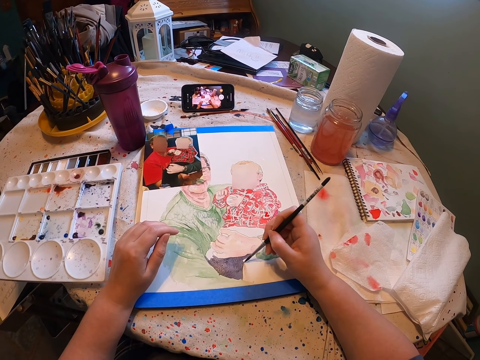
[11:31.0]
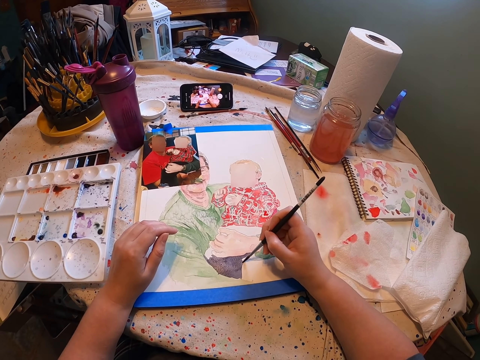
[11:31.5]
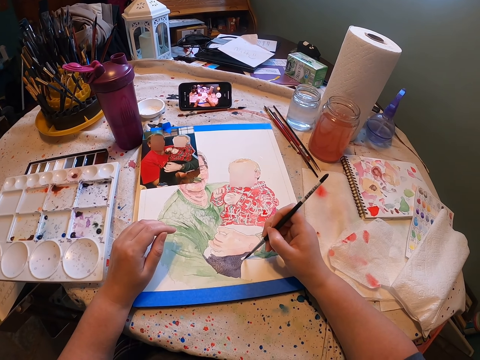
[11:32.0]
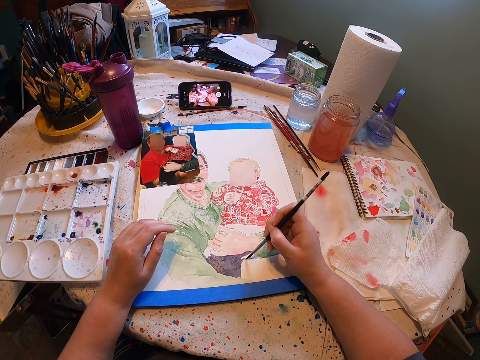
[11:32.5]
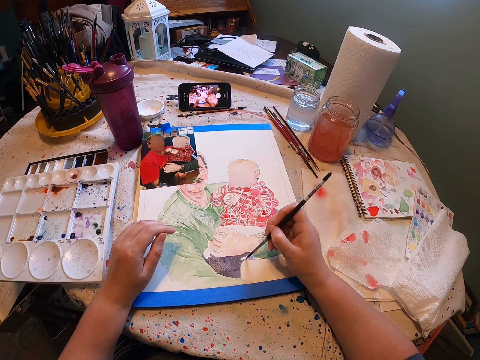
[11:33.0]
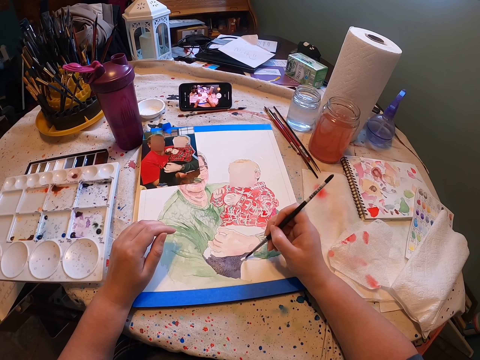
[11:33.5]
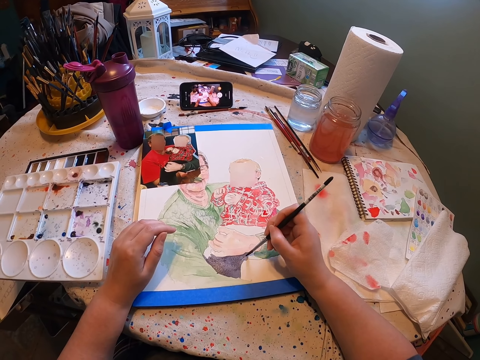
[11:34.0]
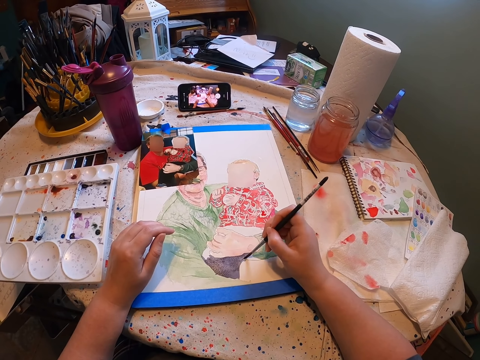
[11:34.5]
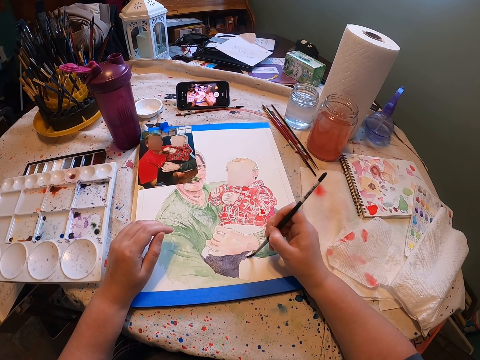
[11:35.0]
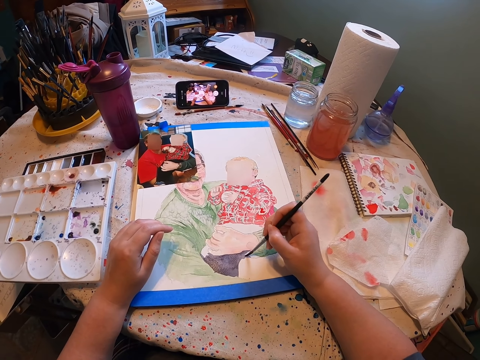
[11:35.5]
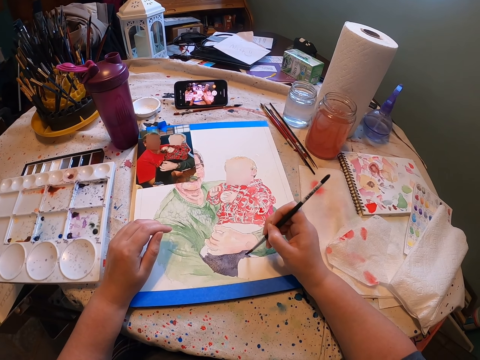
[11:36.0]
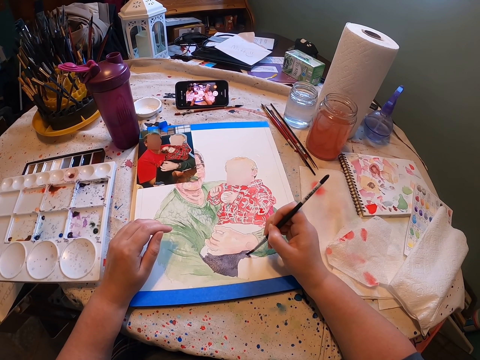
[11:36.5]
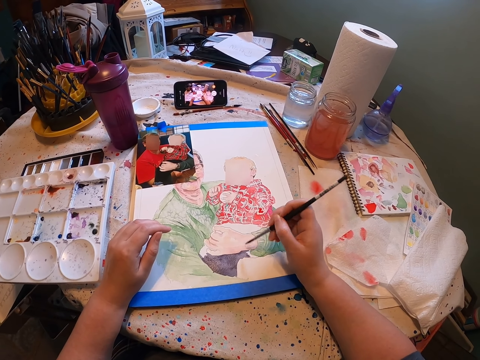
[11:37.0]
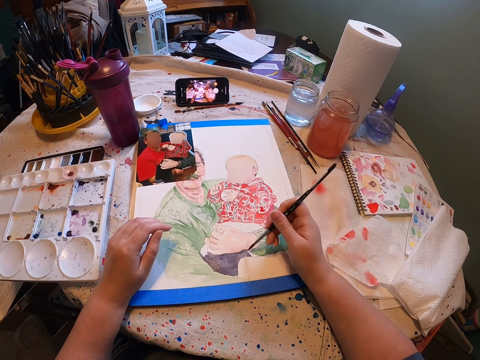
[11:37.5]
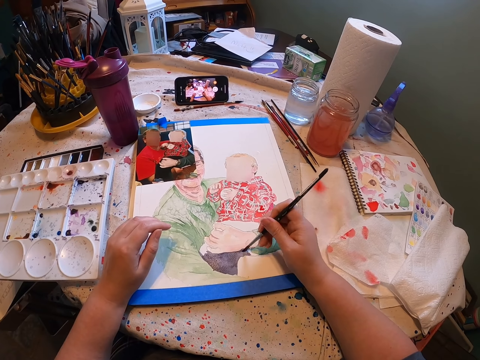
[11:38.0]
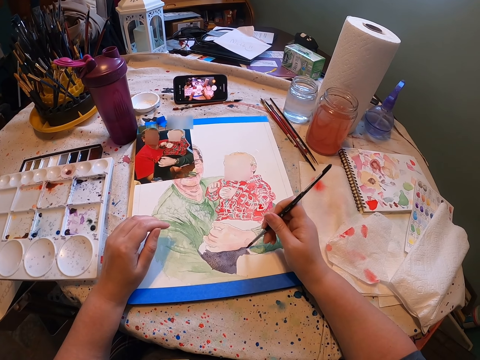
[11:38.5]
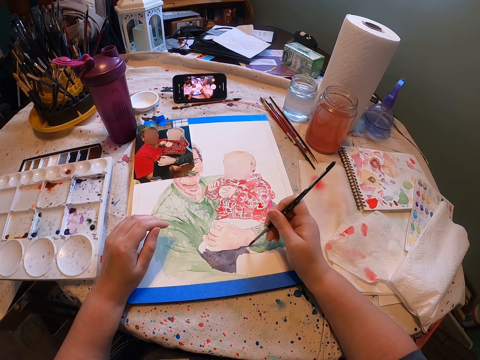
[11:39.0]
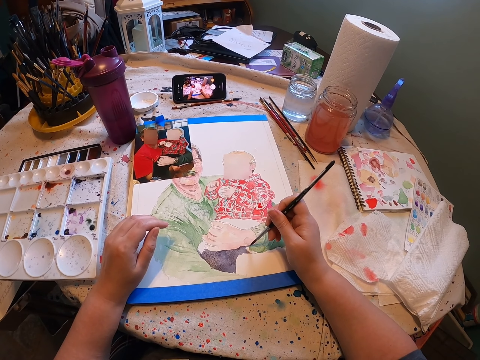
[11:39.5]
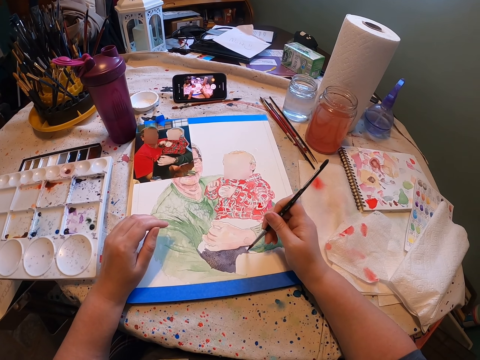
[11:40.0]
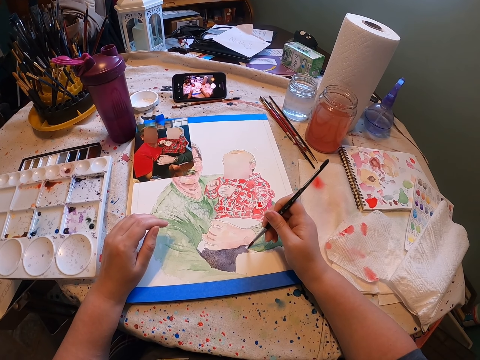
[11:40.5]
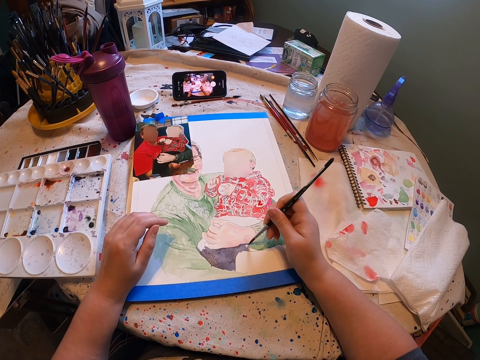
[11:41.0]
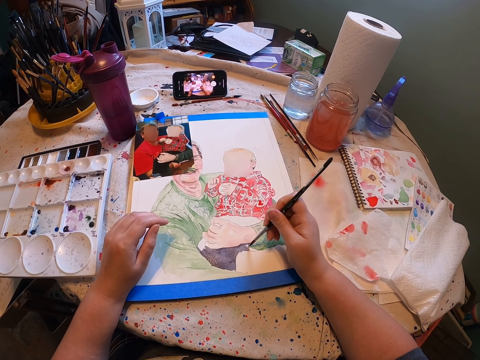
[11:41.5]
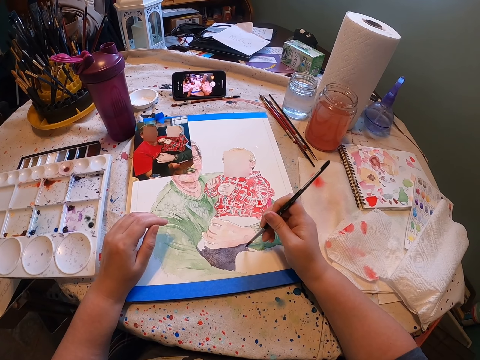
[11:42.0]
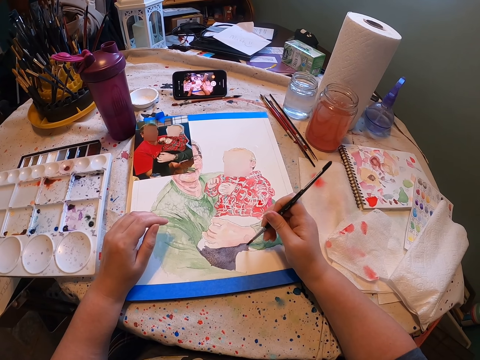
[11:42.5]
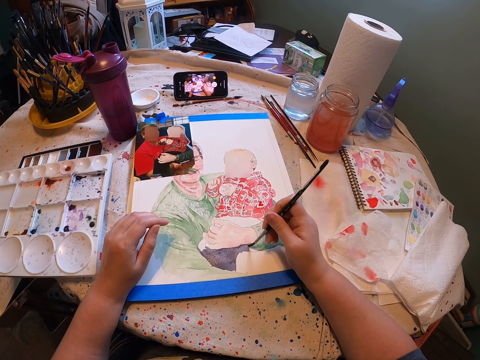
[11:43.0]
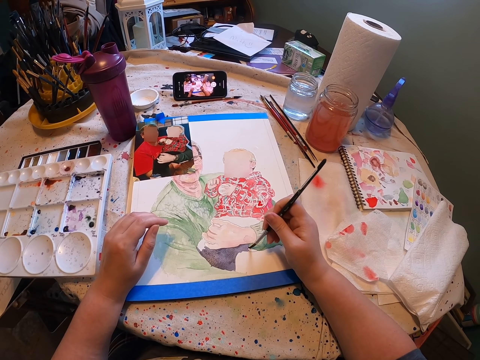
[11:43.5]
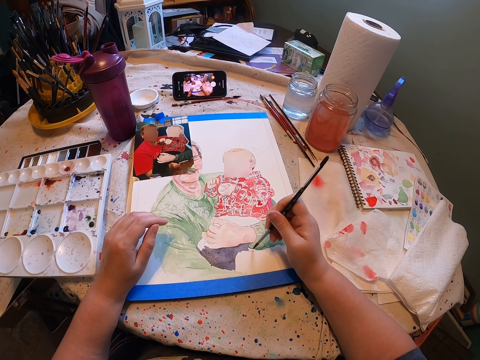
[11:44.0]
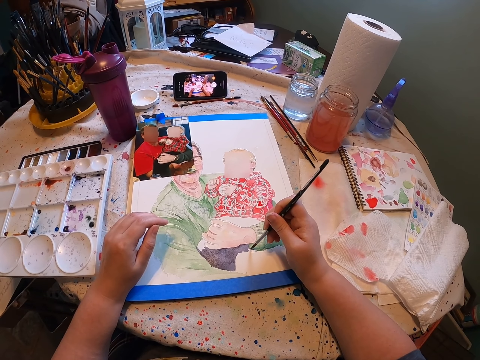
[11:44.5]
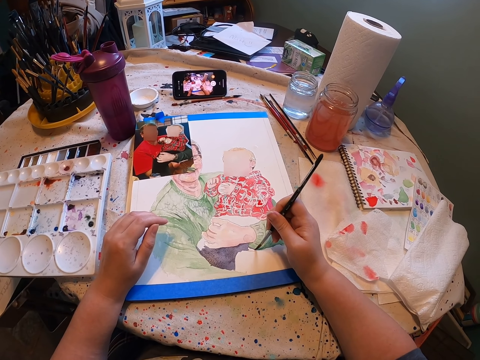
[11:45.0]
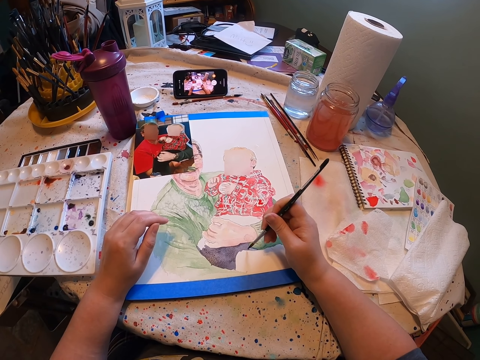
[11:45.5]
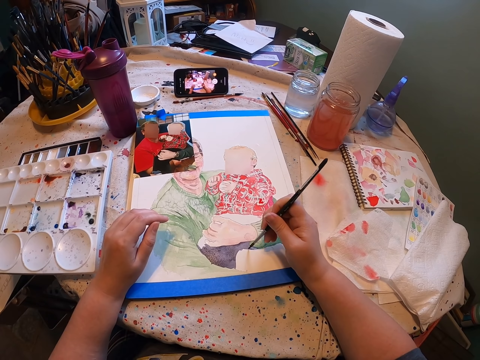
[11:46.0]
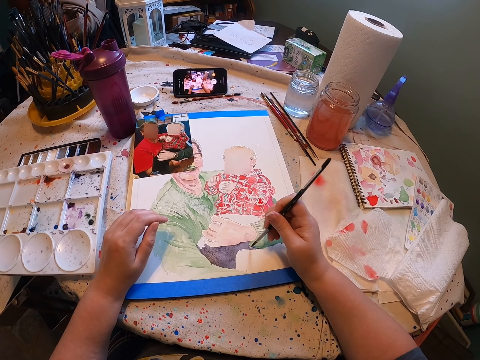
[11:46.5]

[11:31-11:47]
The camera wearer continues painting on a paper using a paint brush.

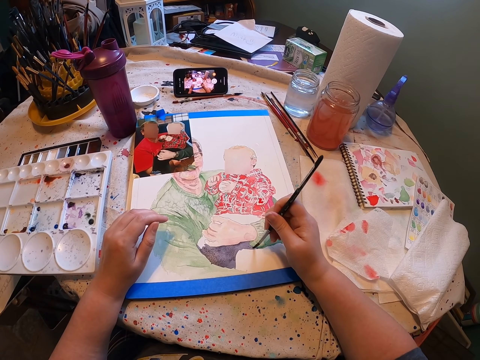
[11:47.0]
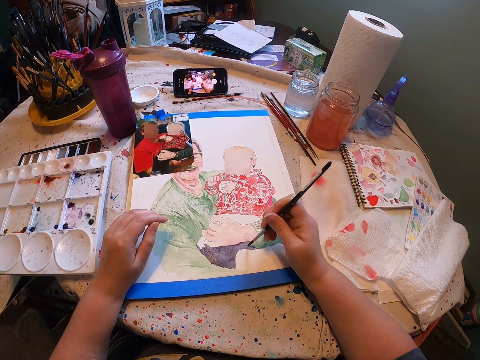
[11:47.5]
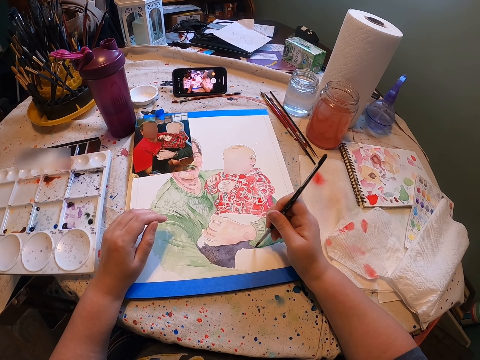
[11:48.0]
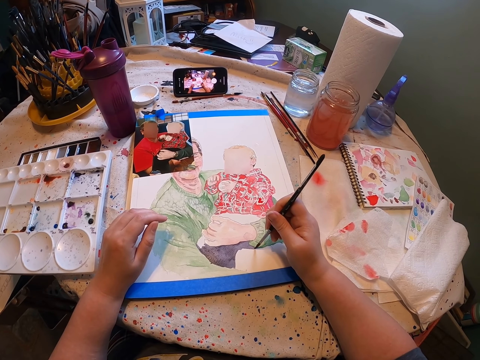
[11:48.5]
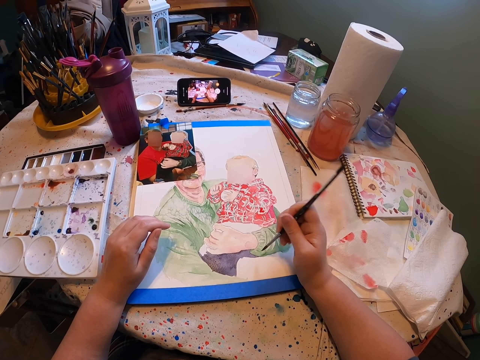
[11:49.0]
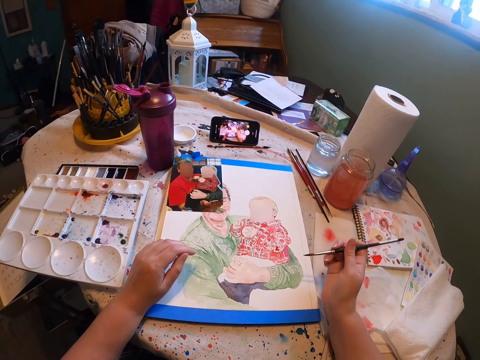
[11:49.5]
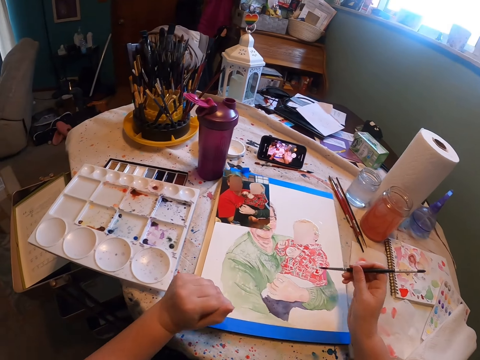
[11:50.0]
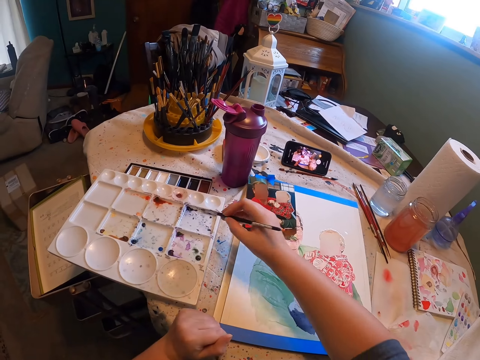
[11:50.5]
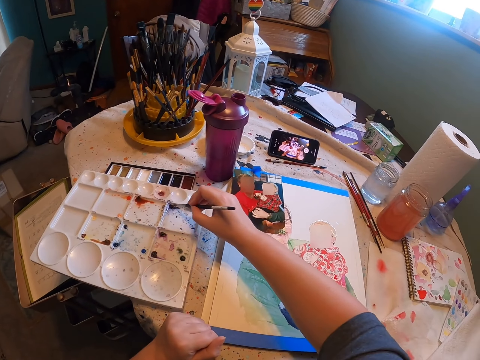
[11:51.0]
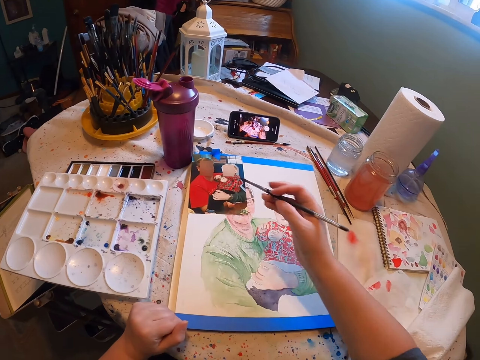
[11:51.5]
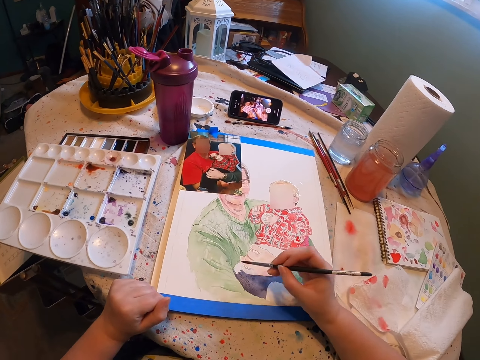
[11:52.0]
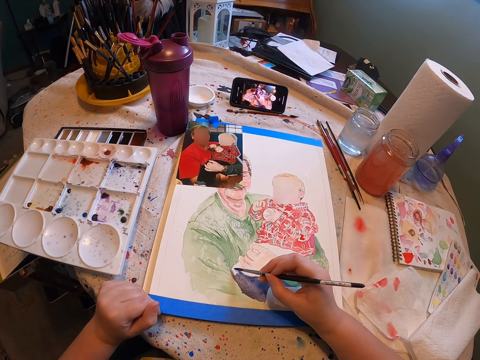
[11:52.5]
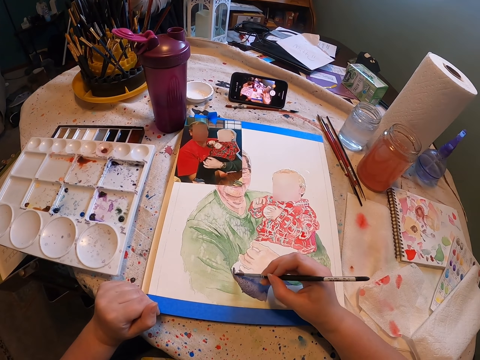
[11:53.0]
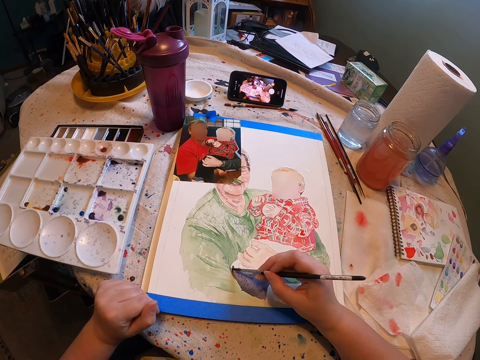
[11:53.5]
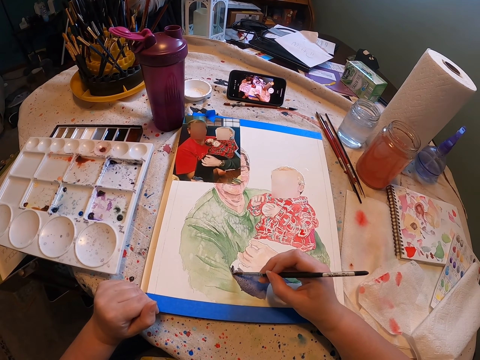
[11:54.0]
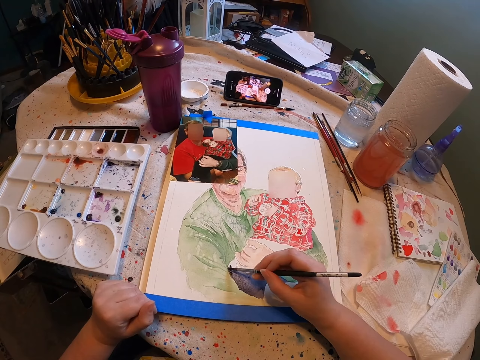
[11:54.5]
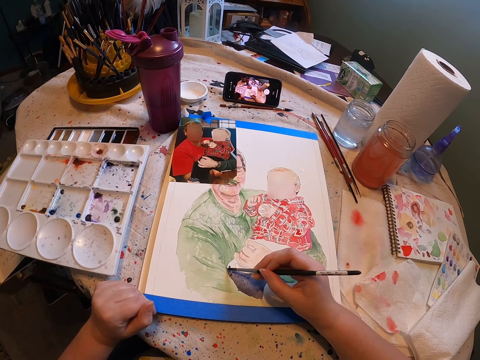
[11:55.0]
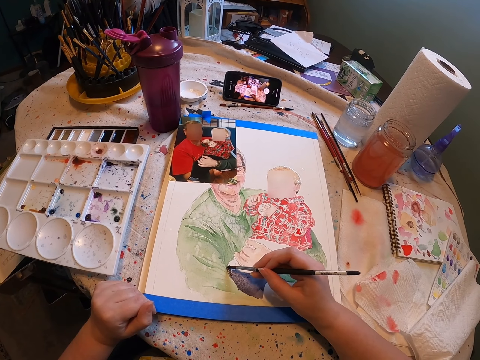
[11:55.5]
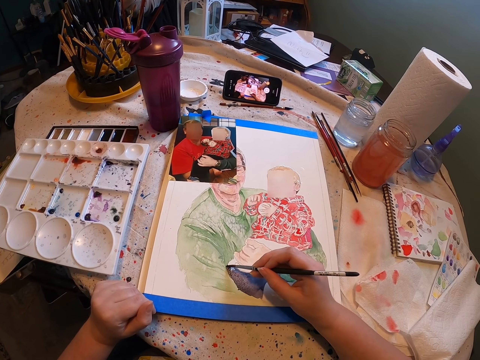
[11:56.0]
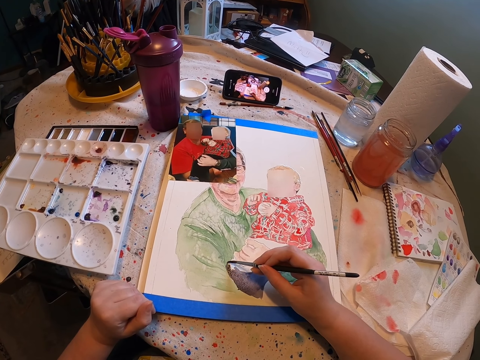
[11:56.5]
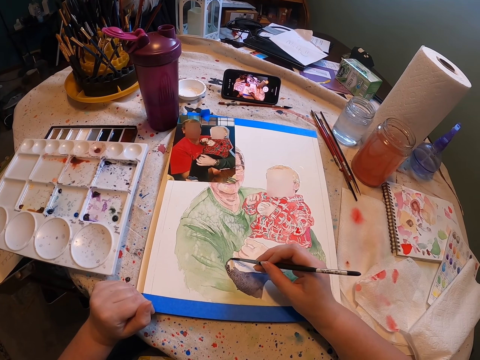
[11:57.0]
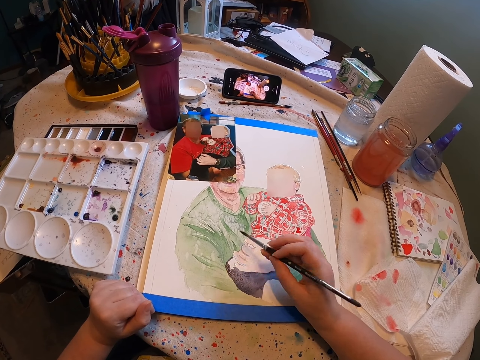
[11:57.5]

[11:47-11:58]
The camera wearer rubs the paint brush on the empty palette. They put the paint brush in a paint. They continue painting on a paper using the paint brush.
